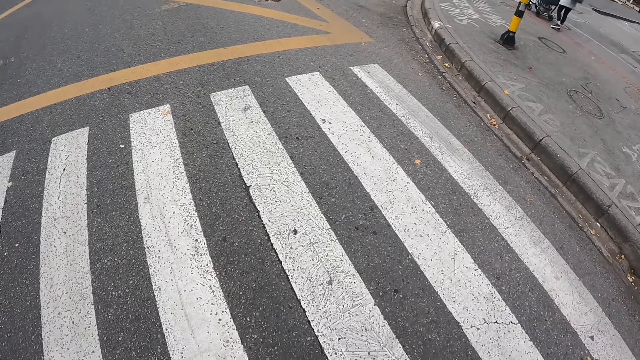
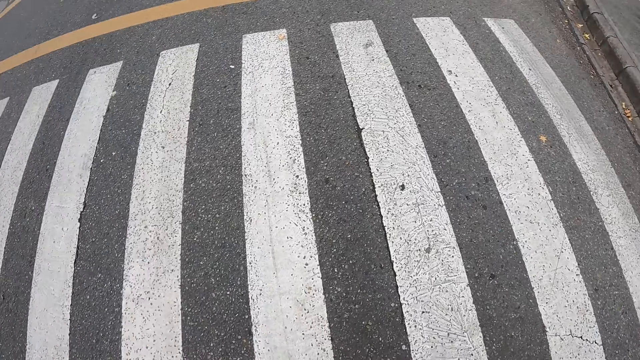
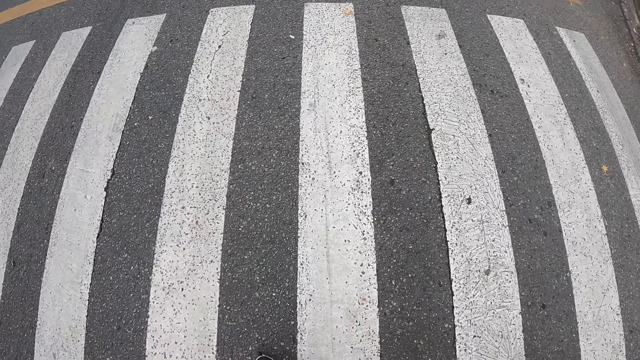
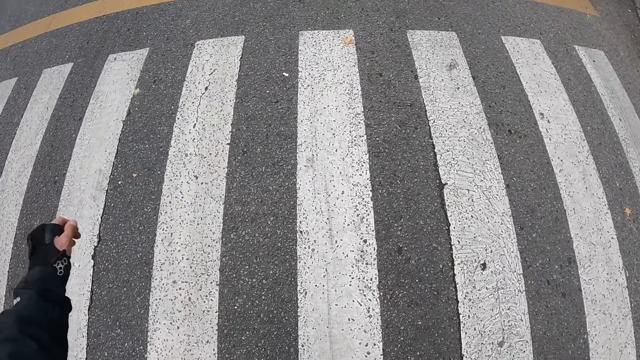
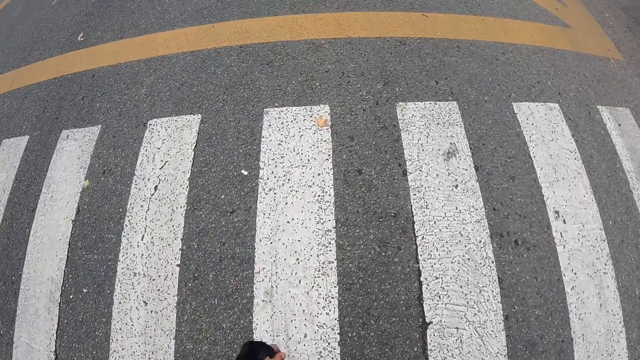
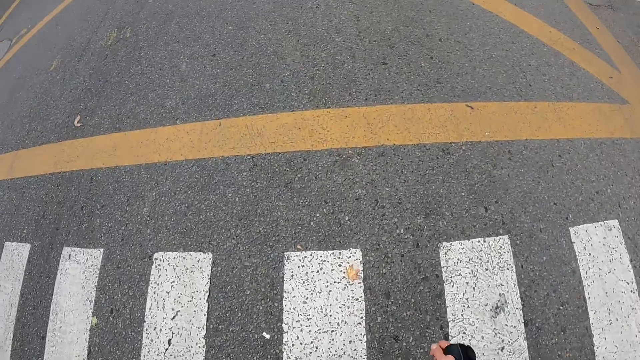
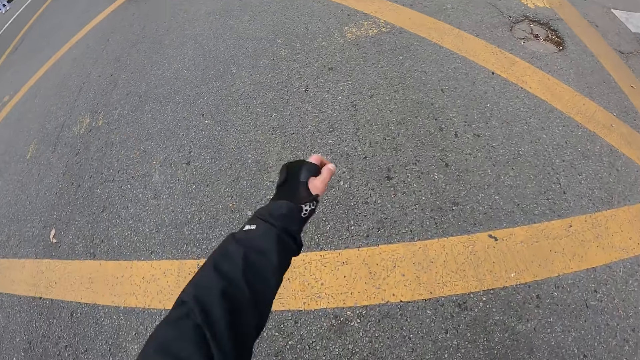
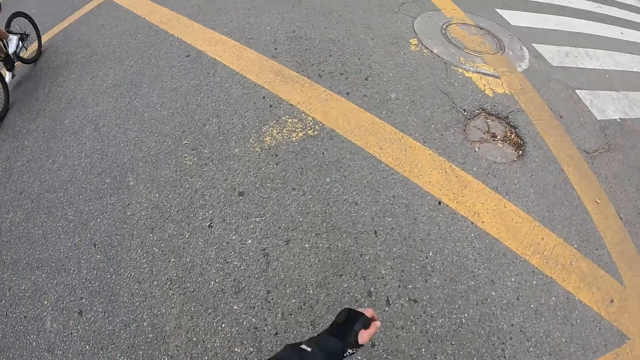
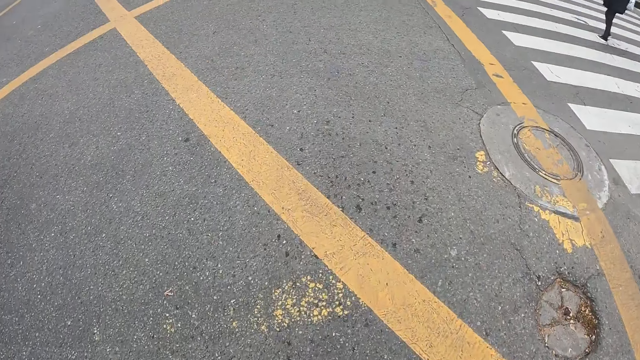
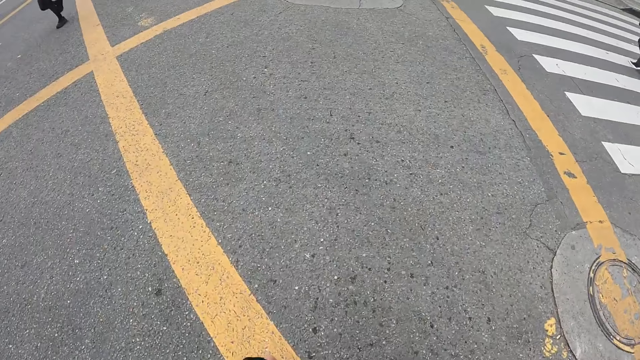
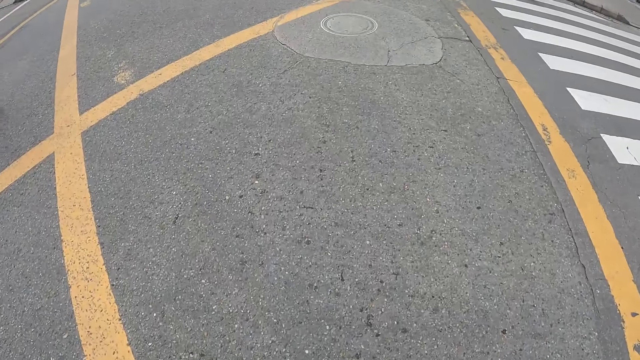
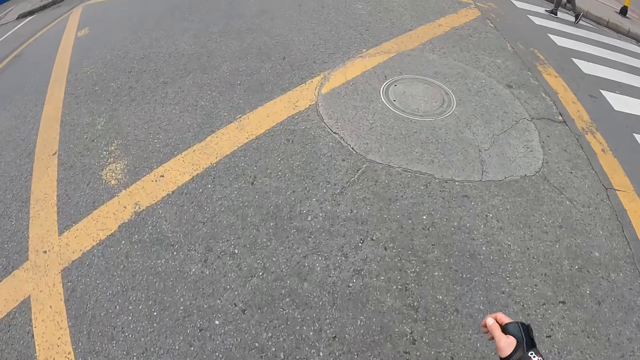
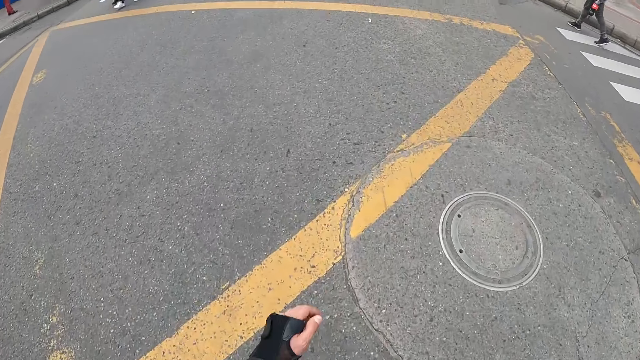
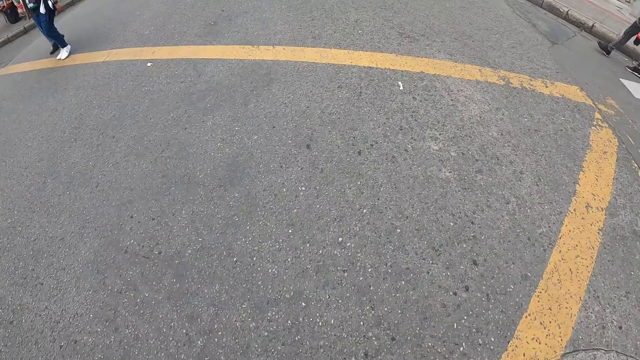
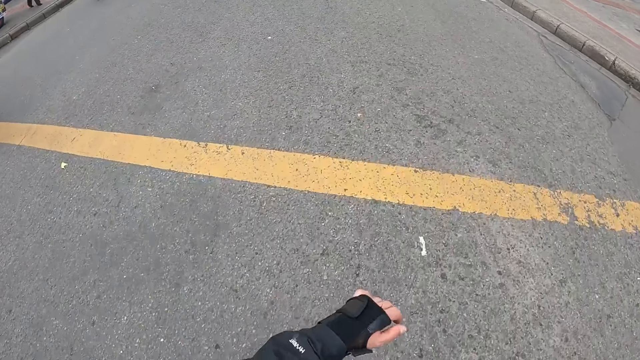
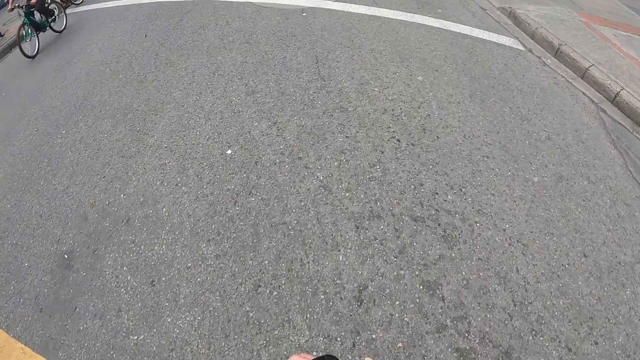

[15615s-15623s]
The camera wearer skates along the road.

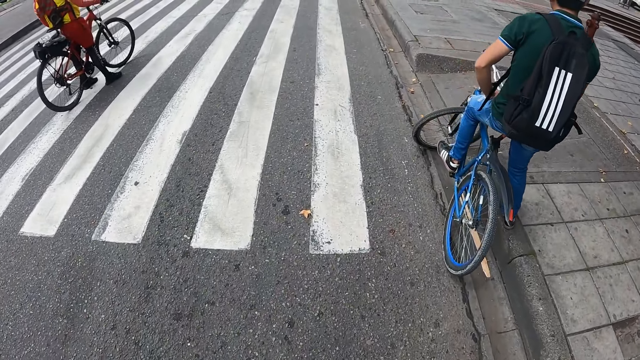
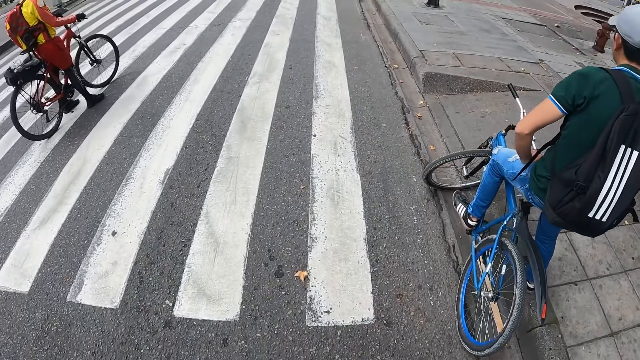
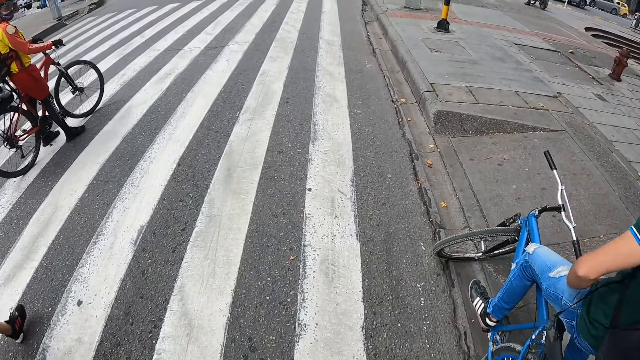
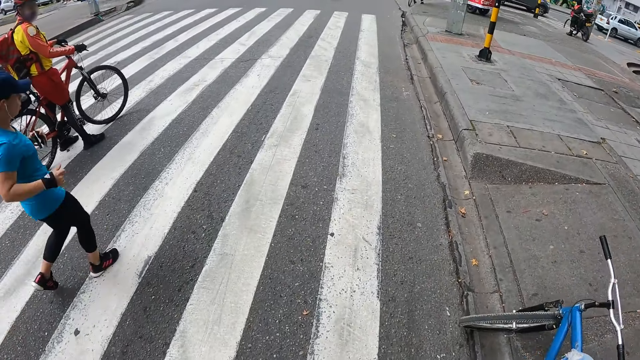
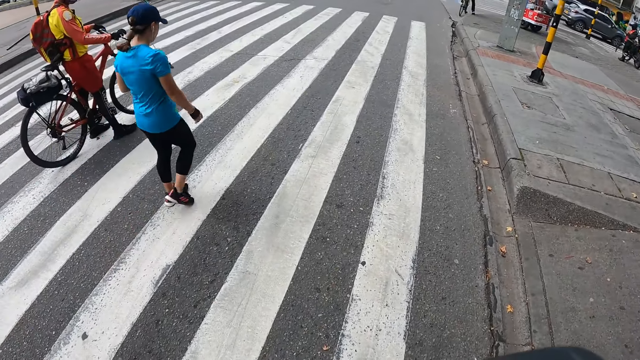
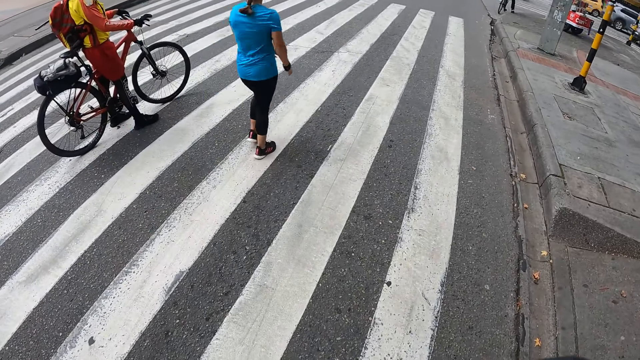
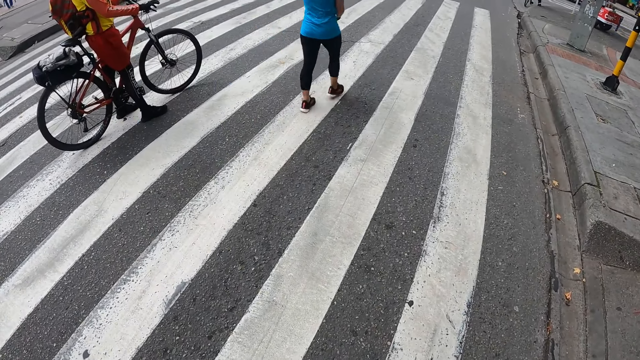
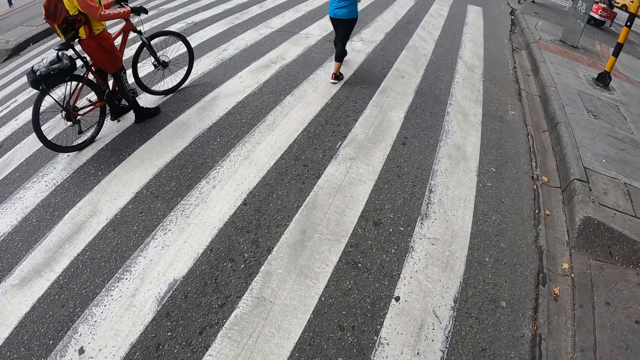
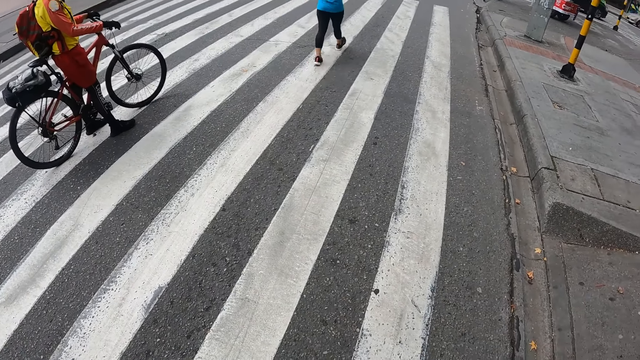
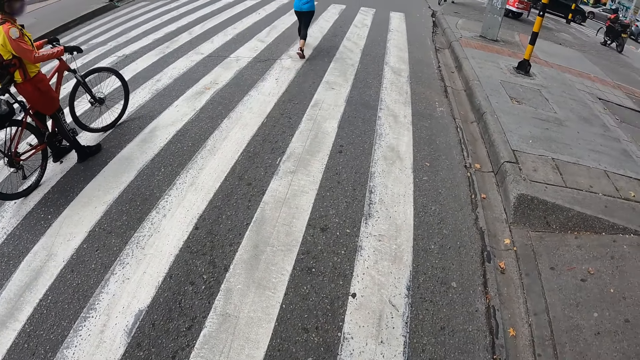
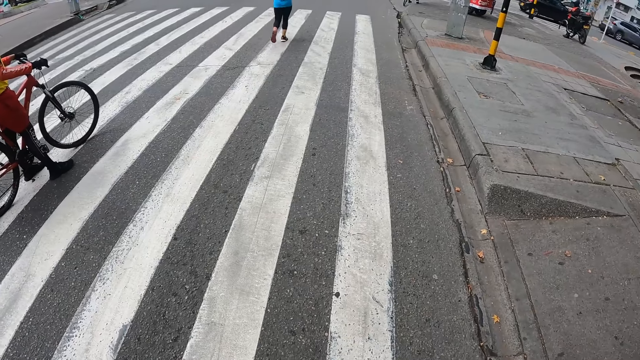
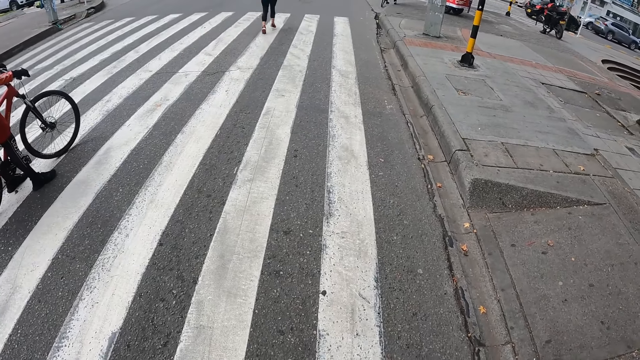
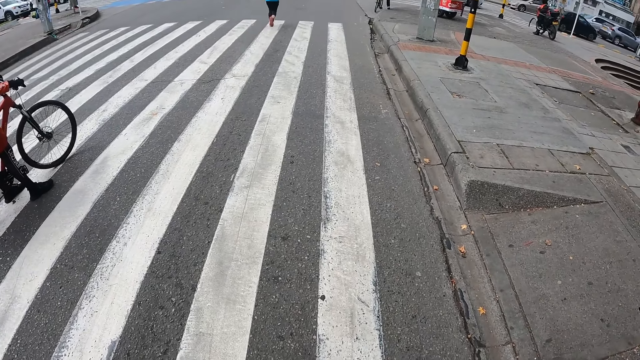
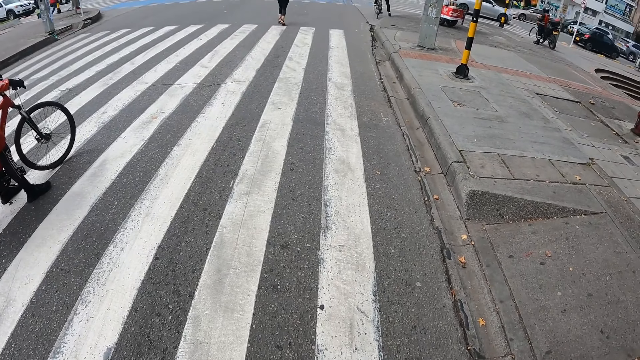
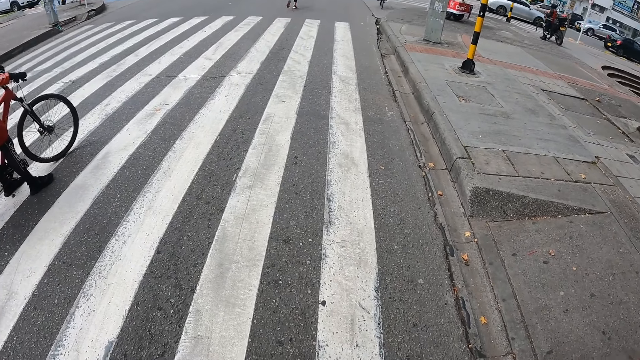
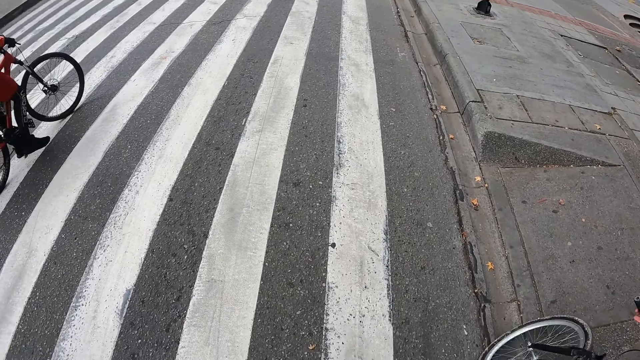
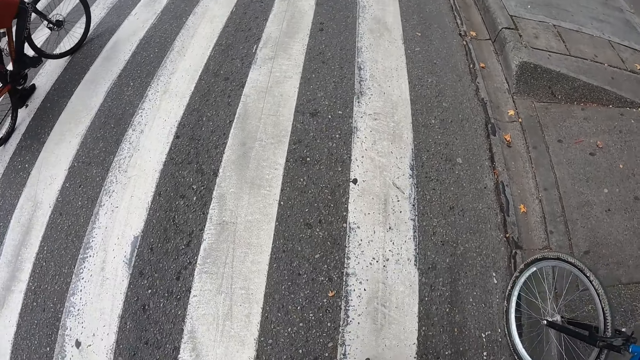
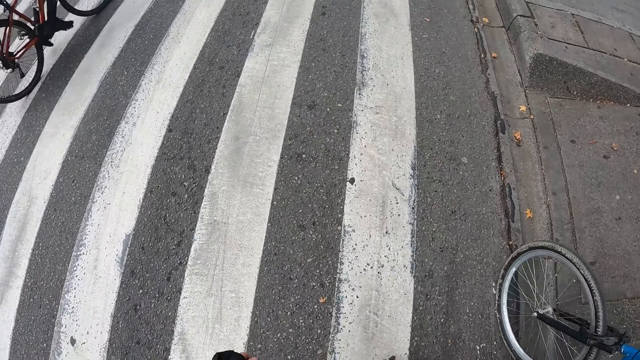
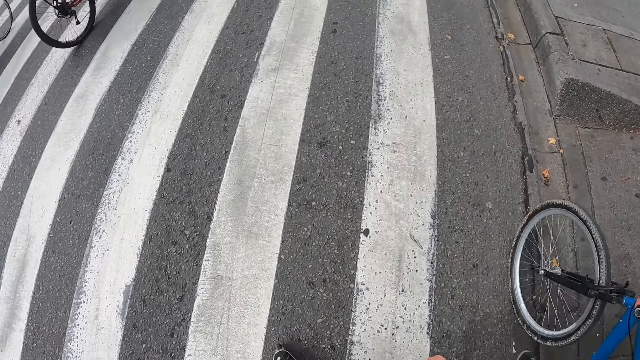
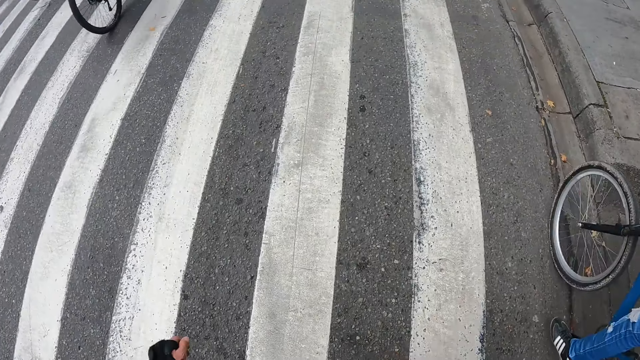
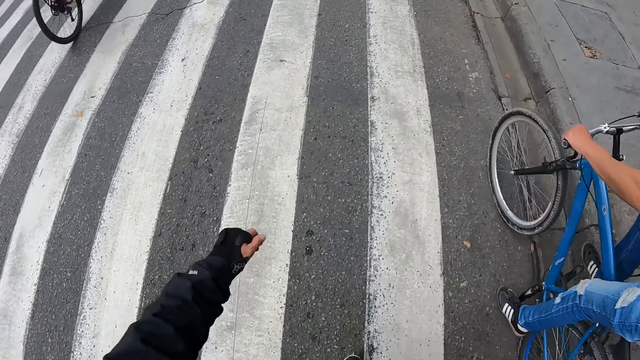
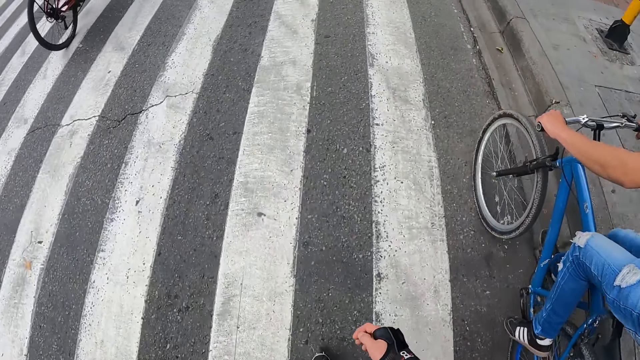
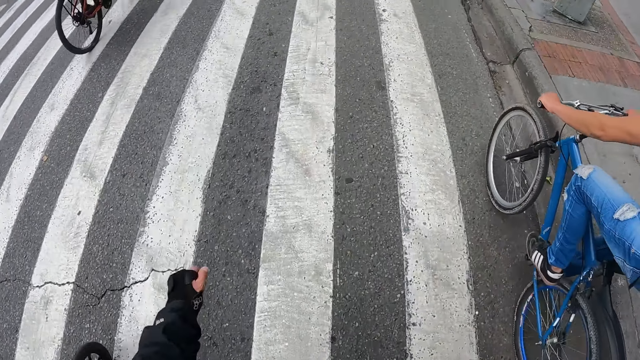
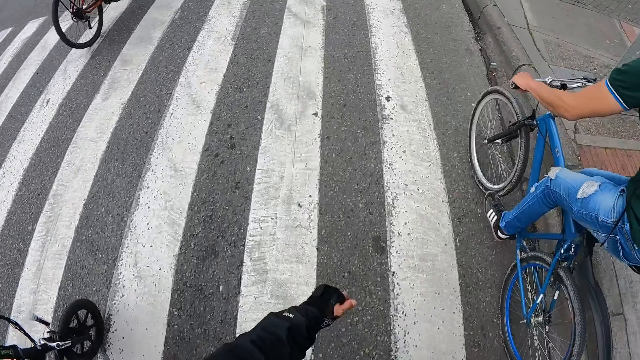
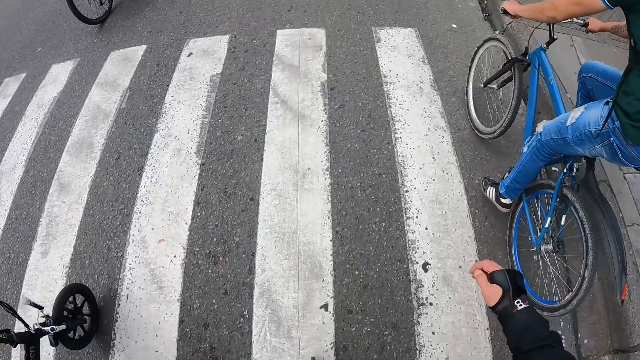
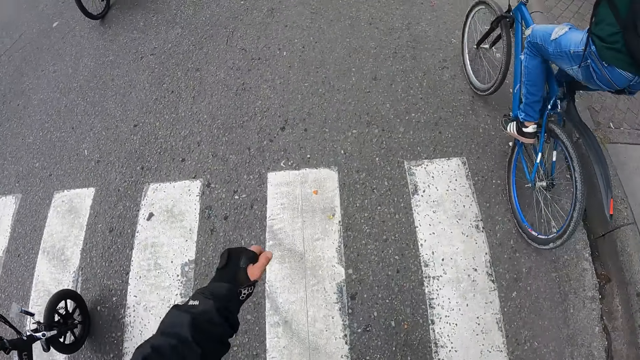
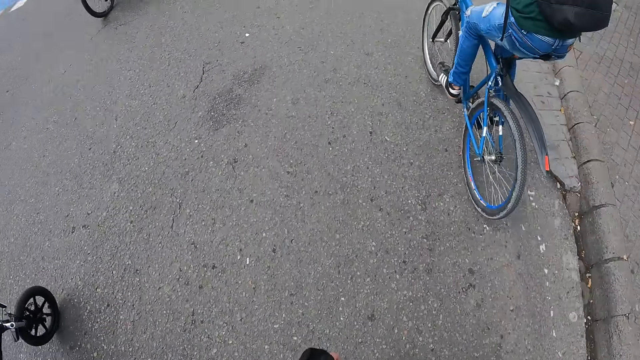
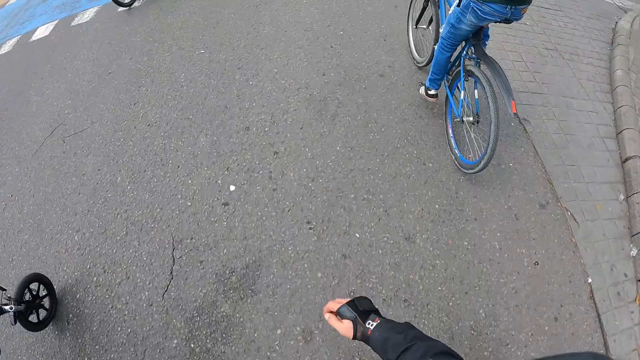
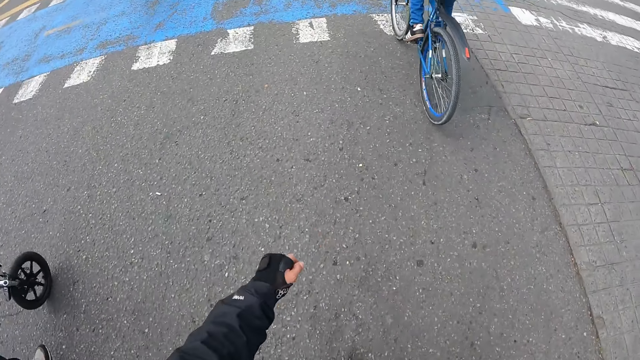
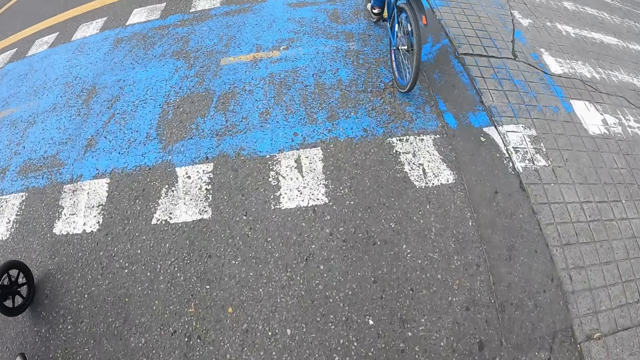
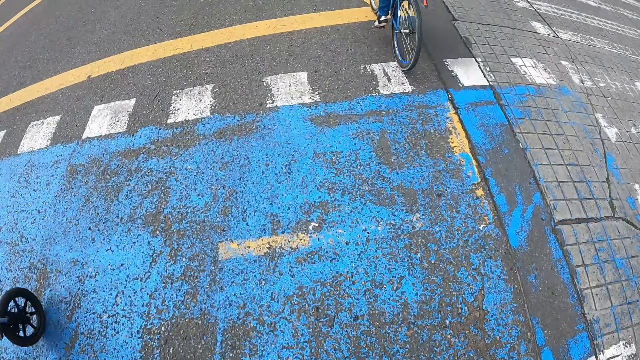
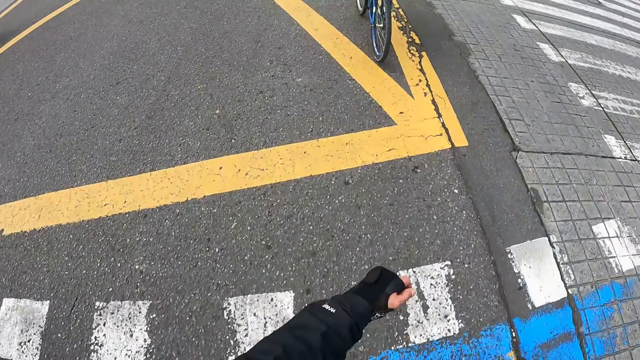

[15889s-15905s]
The camera wearer stops for traffic on the road. They look around. They skate on the road on the rollerblade.
